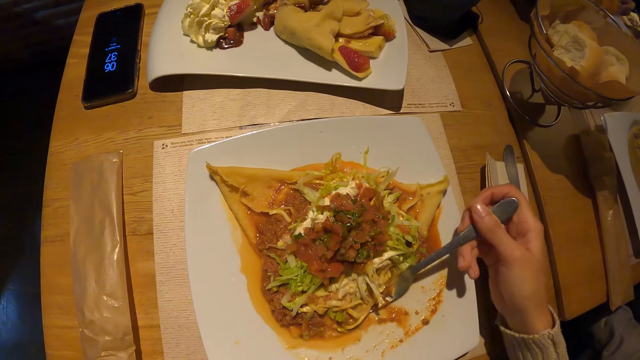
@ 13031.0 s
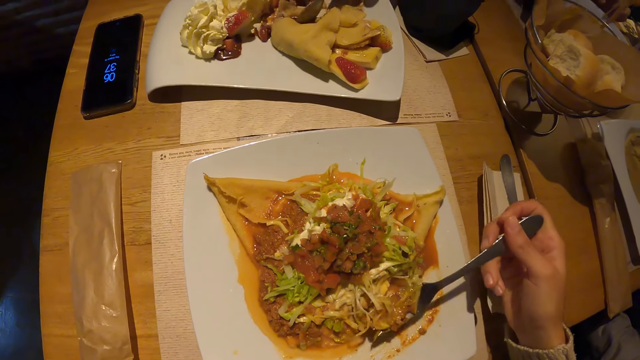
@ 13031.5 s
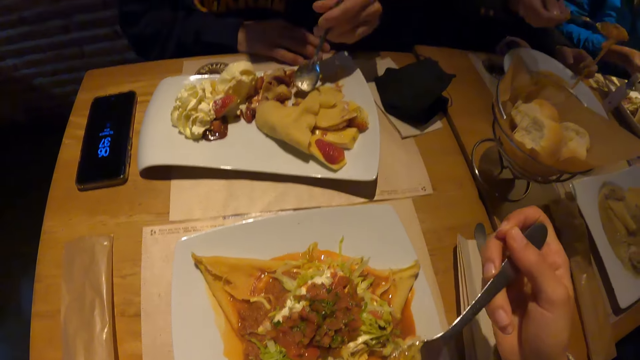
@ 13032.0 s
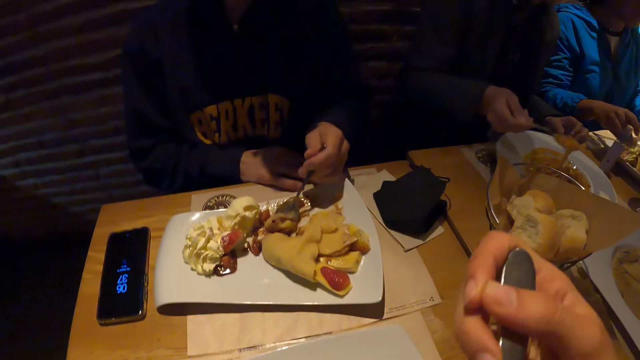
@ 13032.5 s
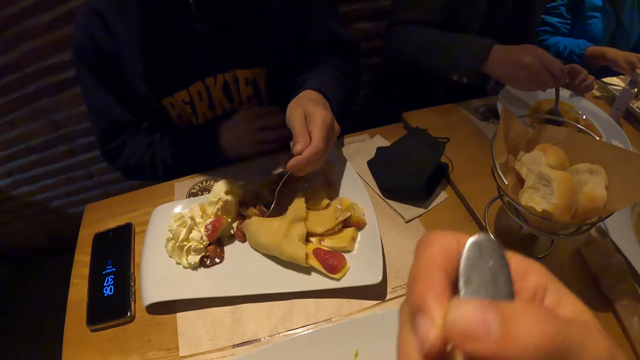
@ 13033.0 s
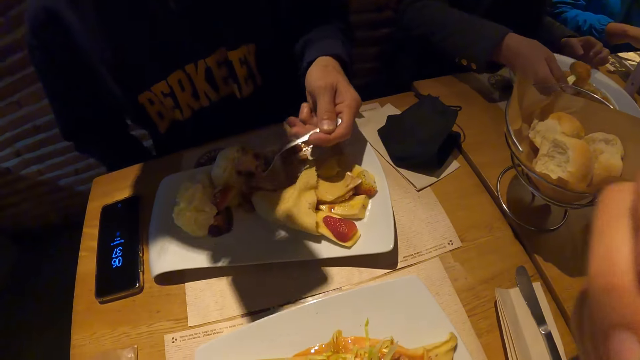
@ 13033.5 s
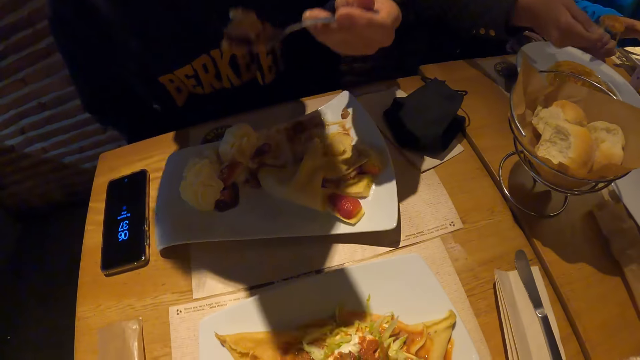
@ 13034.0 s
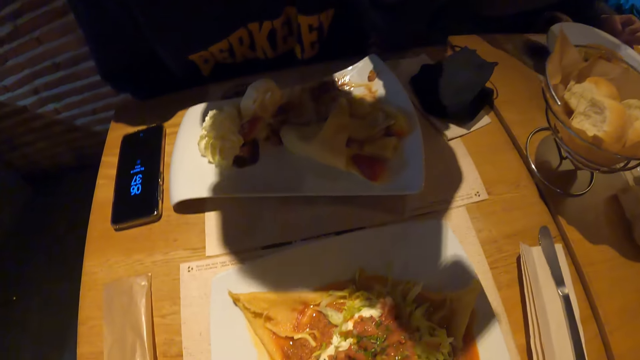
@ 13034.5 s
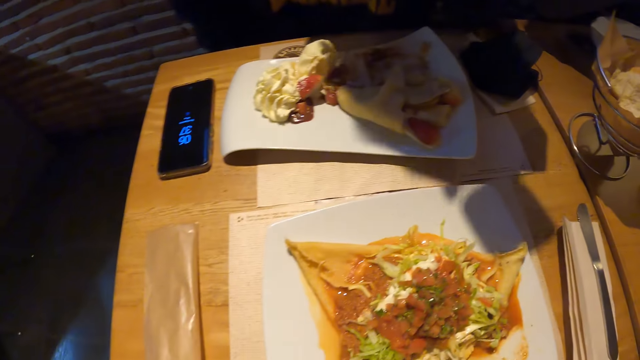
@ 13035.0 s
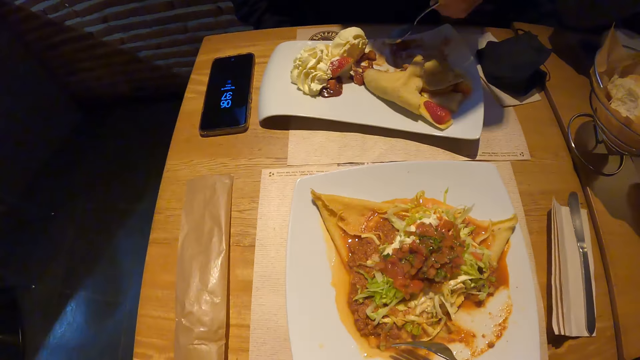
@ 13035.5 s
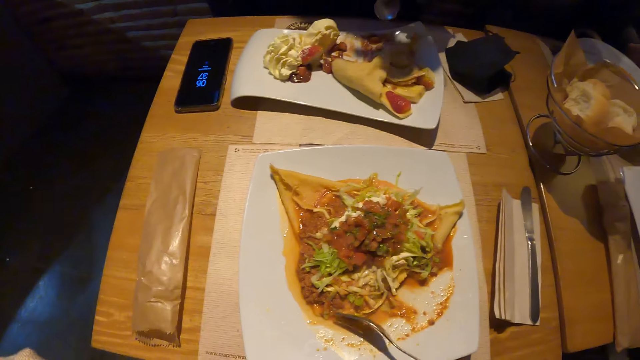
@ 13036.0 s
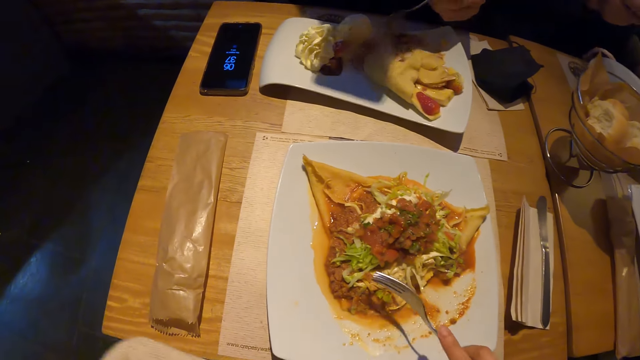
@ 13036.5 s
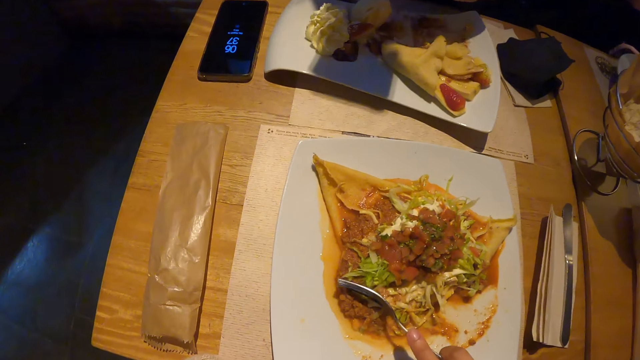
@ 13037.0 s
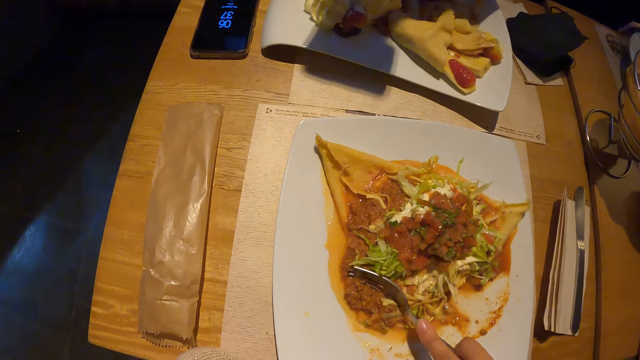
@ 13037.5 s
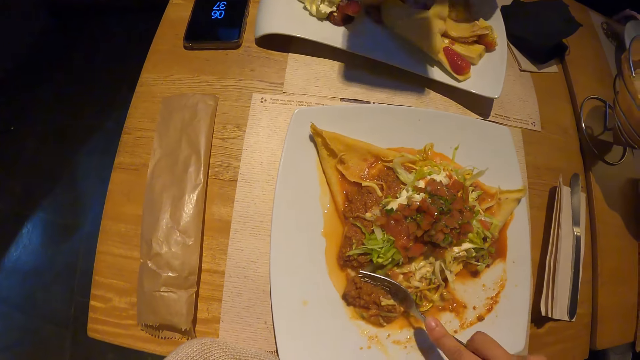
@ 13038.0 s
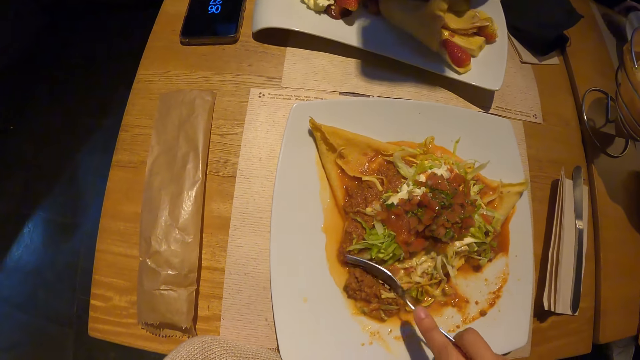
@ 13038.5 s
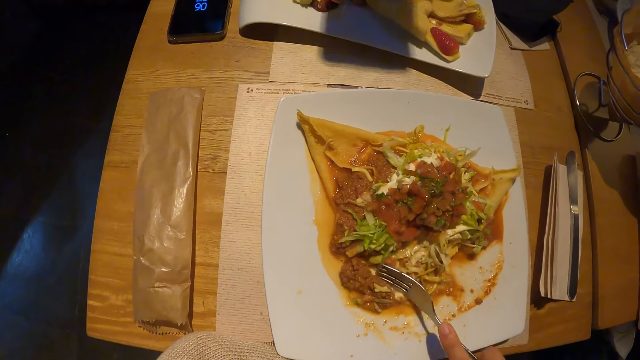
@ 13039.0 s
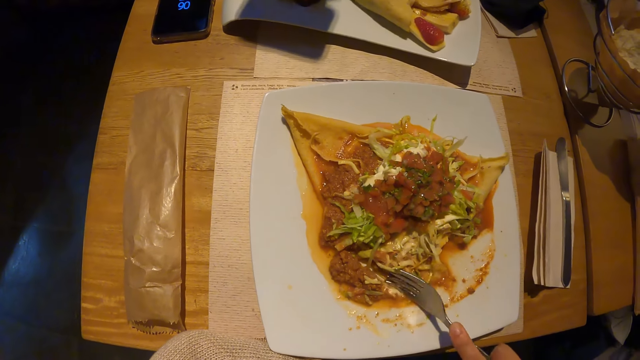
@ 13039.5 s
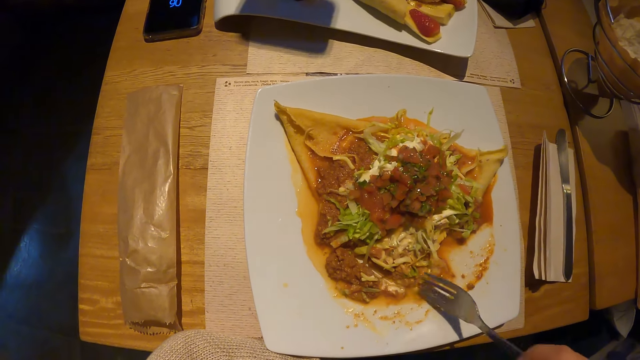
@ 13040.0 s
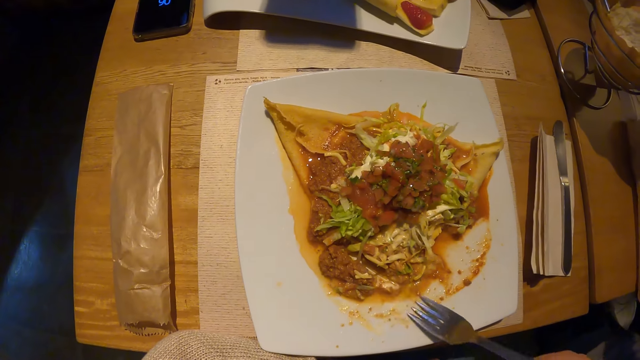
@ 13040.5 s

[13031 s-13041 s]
The camera wearer takes food from the plate on the table with the fork in his right hand. A man holds the spoon in his right hand. The camera wearer puts the food on the fork in his right hand in his mouth. A woman mixes food from the plate with the bread in her right hand. Another man takes food from the plate on the table with the spoon in his right hand. The first man takes food from the plate on the table with the spoon in his right hand. The other man puts the food on the spoon in his right hand in his mouth and scoops the food. The camera wearer cuts food in the plate on the table with the fork in his right hand and scoops the food.

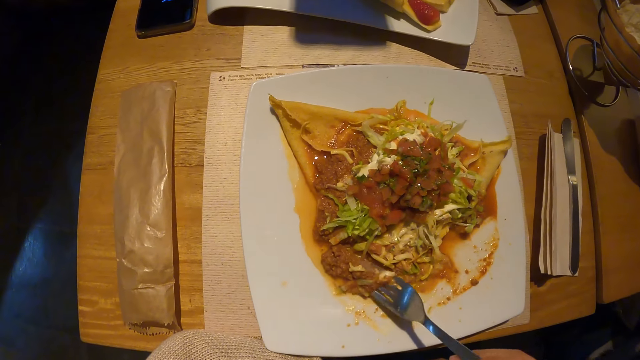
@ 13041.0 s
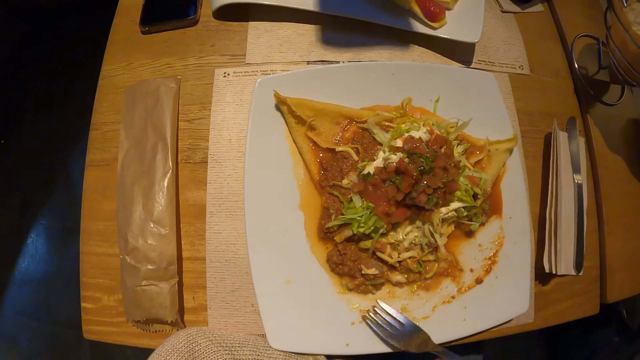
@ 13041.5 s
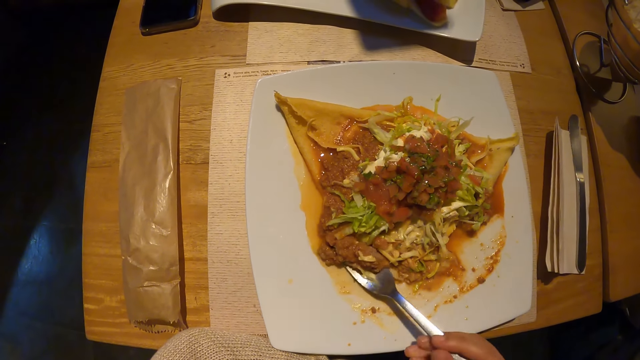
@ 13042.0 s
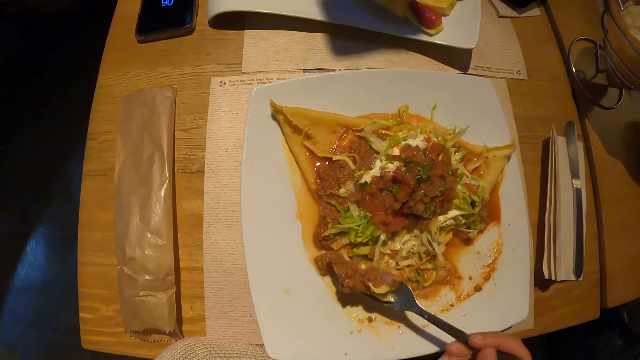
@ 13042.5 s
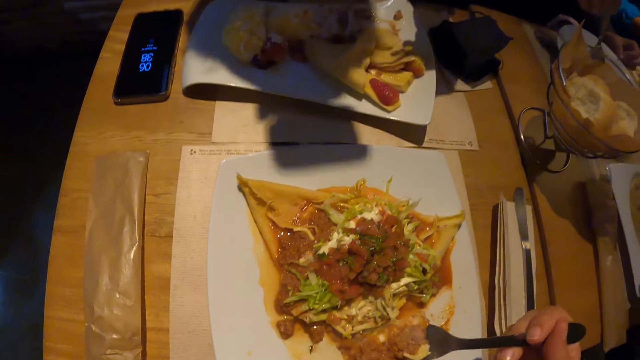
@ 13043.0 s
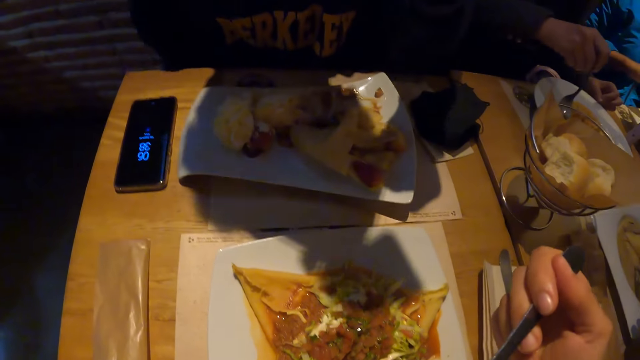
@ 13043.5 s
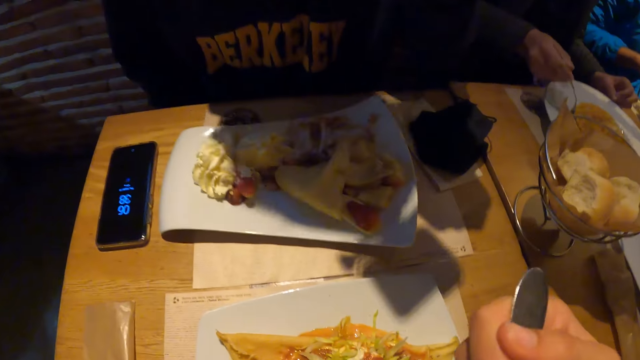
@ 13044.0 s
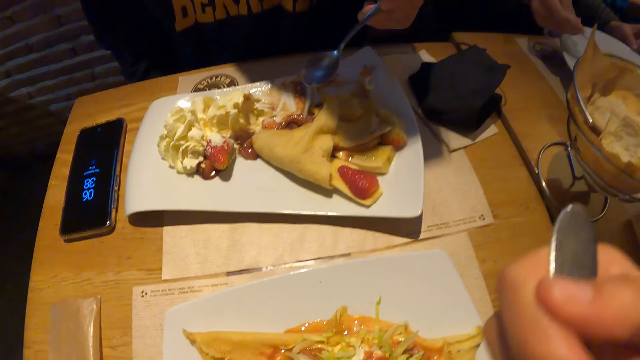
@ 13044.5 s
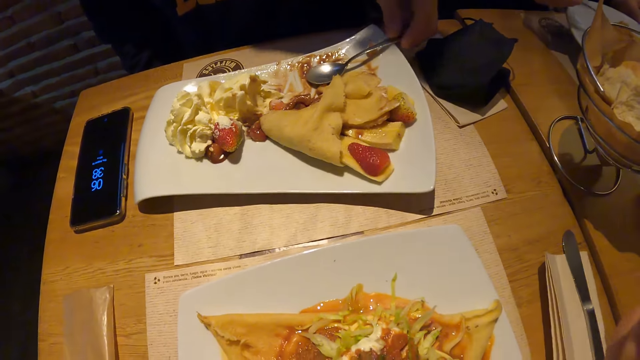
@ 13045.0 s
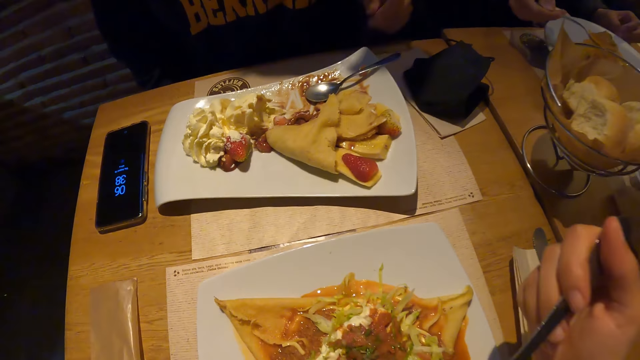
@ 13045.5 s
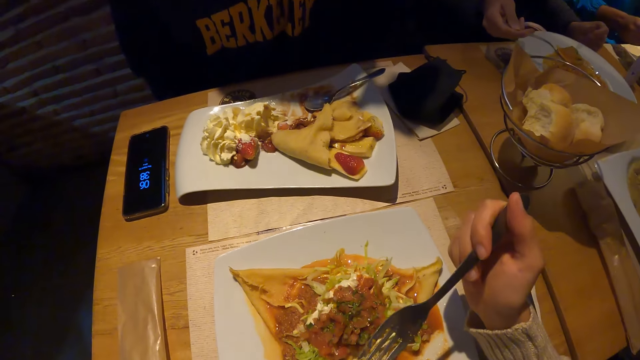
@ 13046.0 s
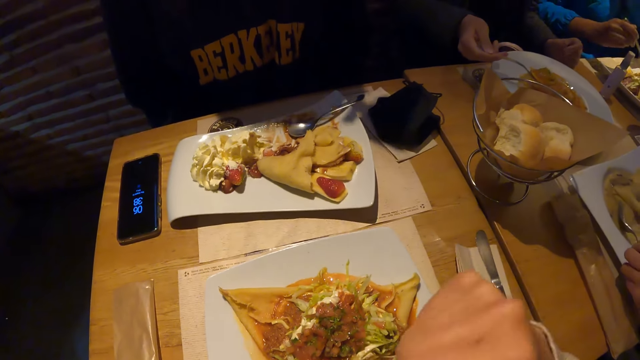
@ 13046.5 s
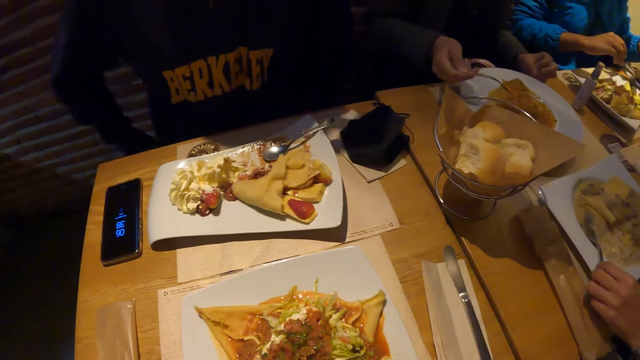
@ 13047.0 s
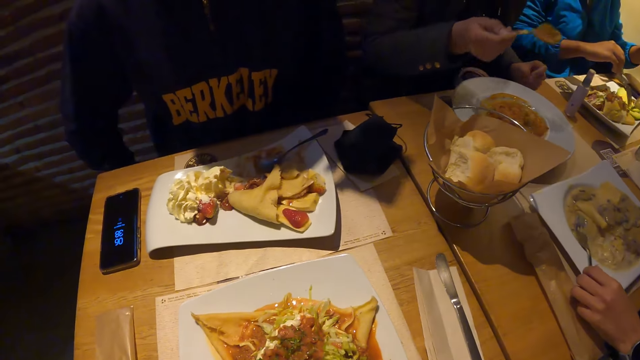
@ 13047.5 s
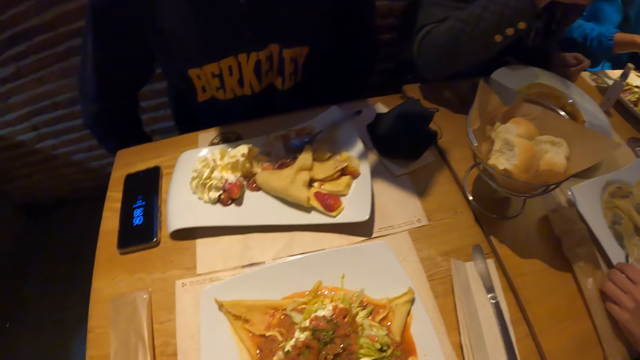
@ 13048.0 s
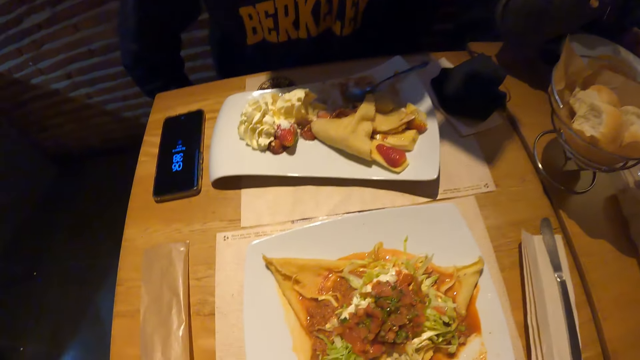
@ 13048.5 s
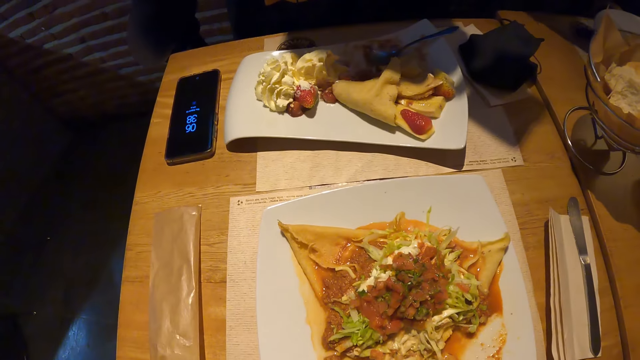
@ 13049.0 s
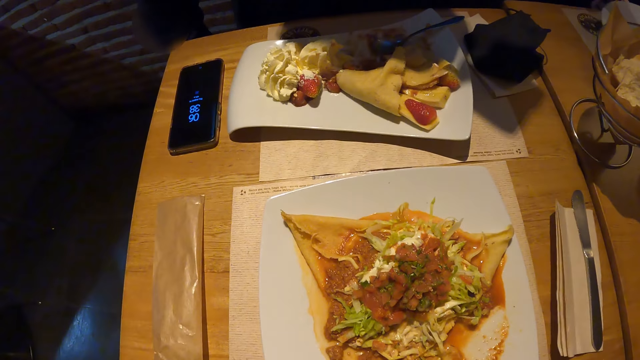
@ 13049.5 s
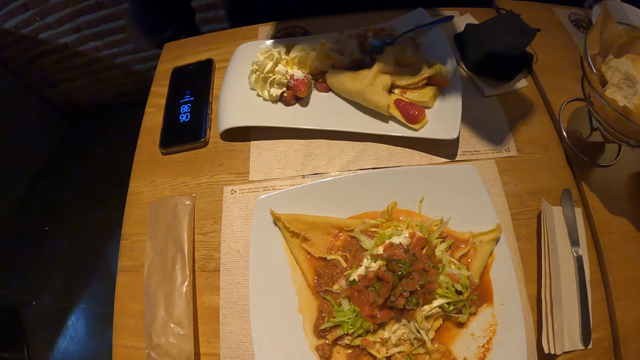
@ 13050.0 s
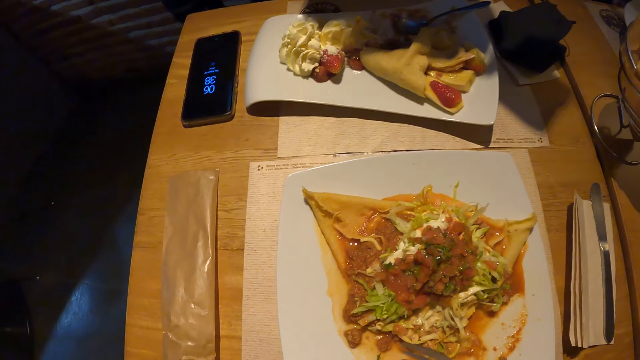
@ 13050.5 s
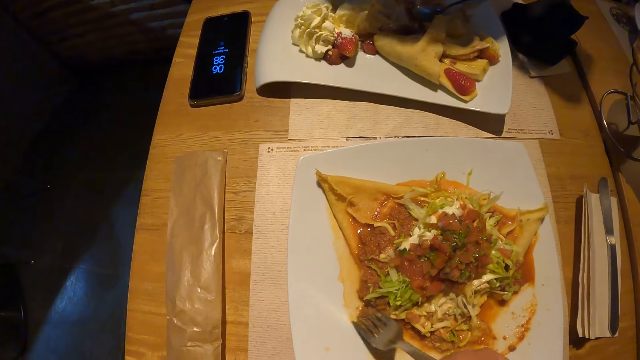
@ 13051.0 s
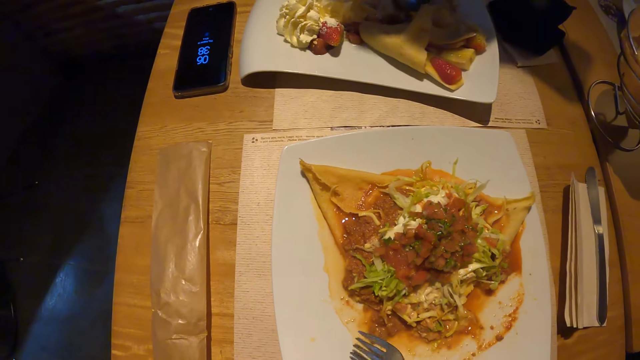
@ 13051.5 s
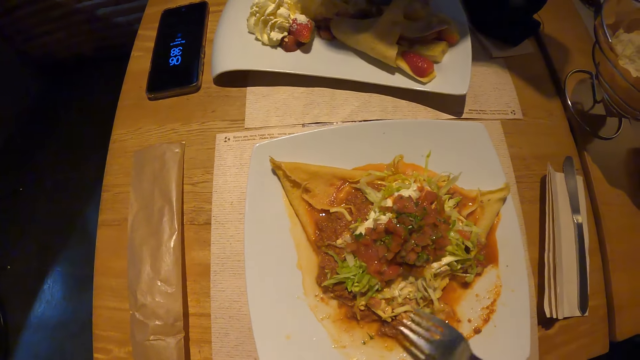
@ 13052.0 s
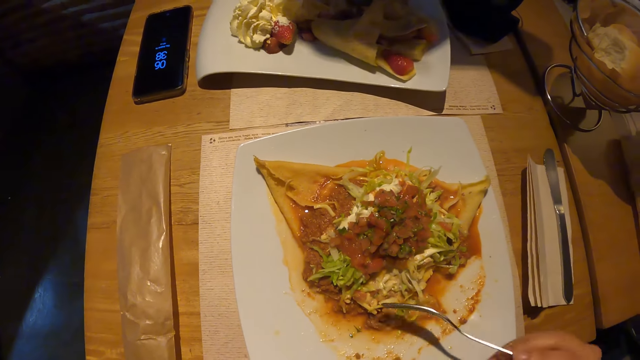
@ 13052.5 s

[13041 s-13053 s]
The camera wearer takes food from the plate on the table with the fork in his right hand. He puts the food on the fork in his right hand in his mouth. A man drops the spoon in his right hand on the plate on the table. Another man takes food from the plate with the spoon in his right hand. A woman stirs the food in the plate on the table with the fork in her right hand. The camera wearer holds the fork. He looks at the food.
